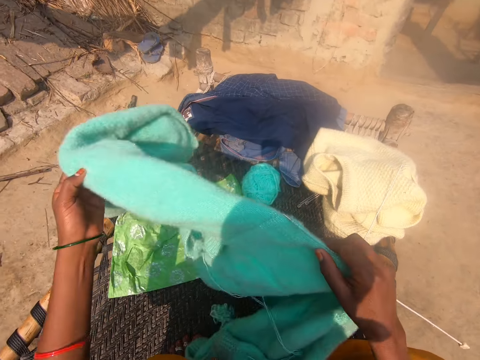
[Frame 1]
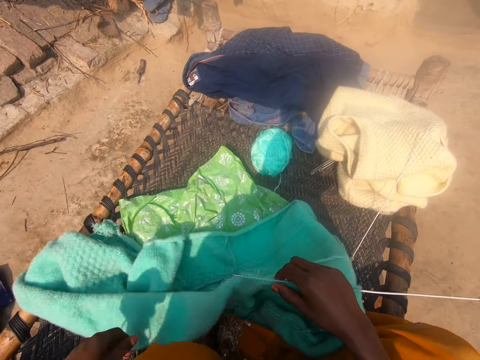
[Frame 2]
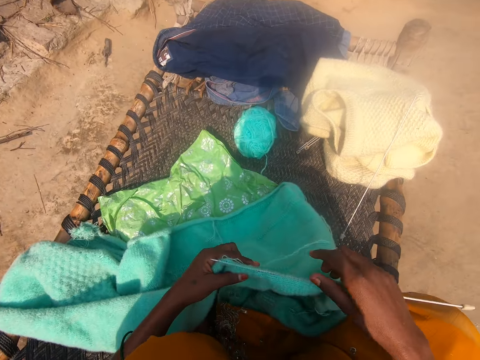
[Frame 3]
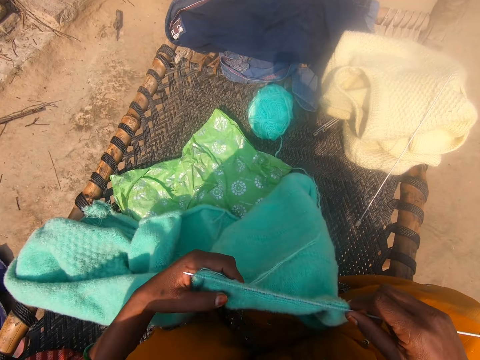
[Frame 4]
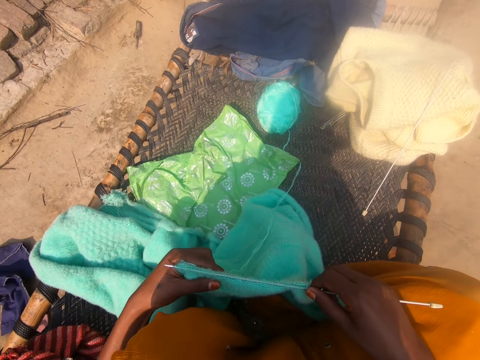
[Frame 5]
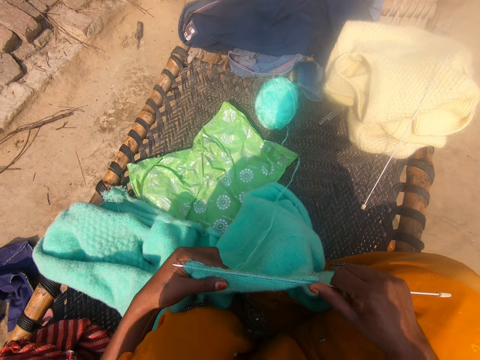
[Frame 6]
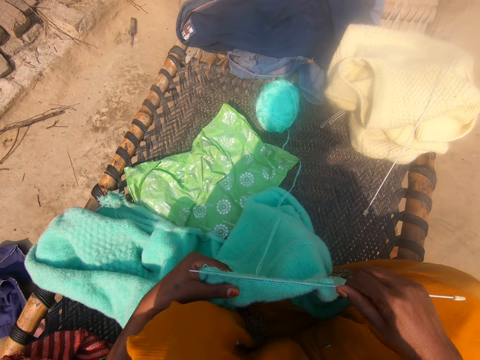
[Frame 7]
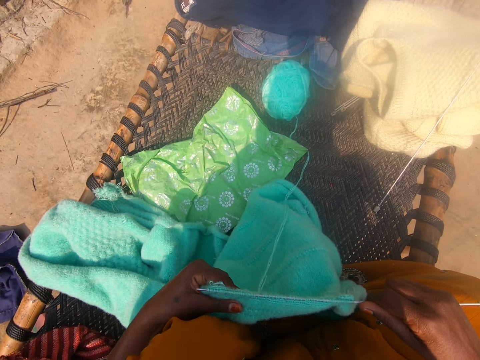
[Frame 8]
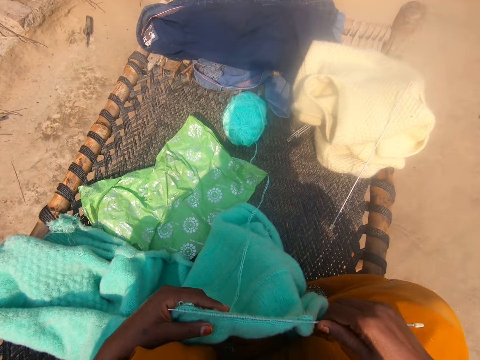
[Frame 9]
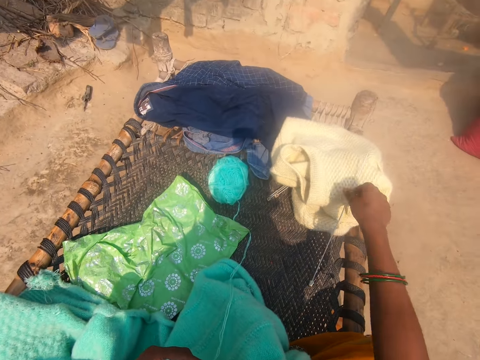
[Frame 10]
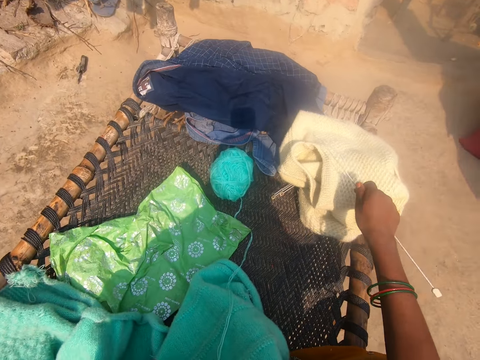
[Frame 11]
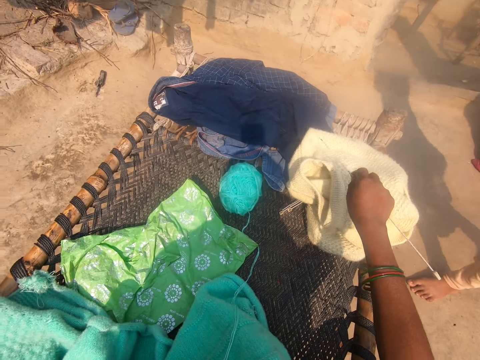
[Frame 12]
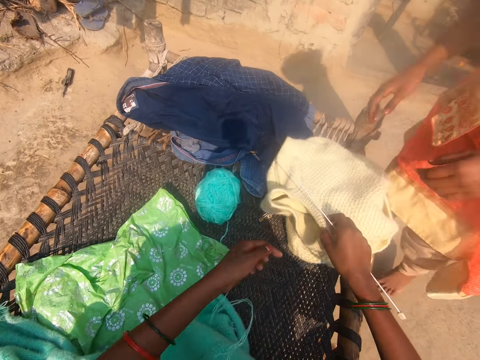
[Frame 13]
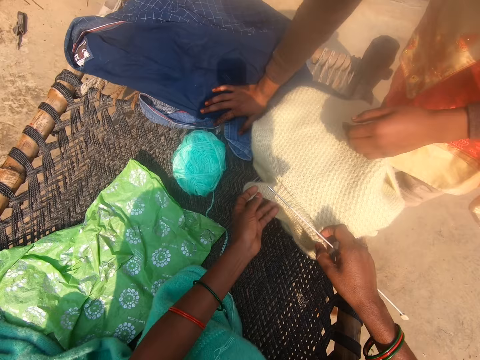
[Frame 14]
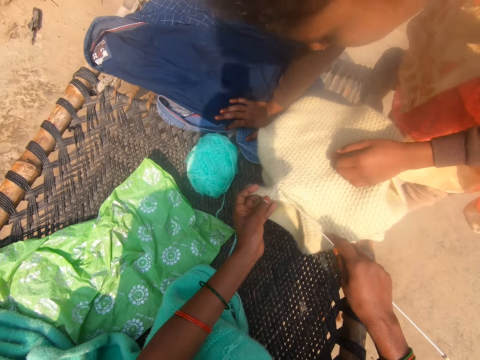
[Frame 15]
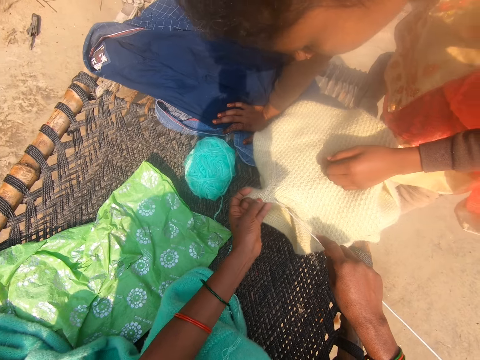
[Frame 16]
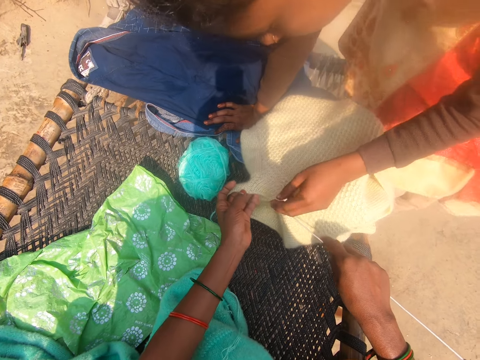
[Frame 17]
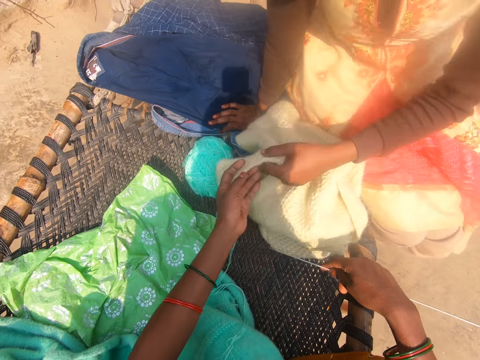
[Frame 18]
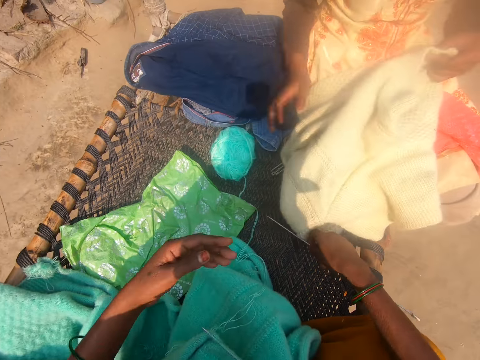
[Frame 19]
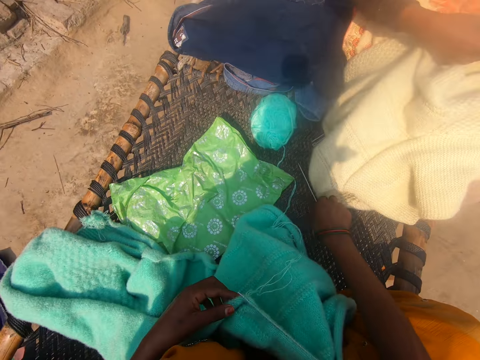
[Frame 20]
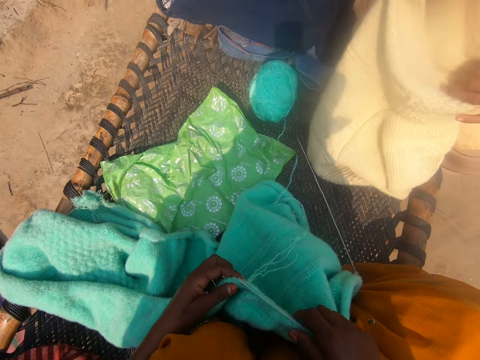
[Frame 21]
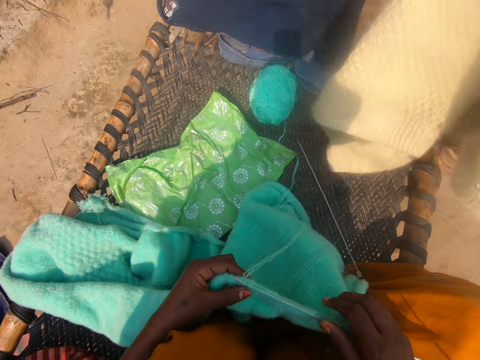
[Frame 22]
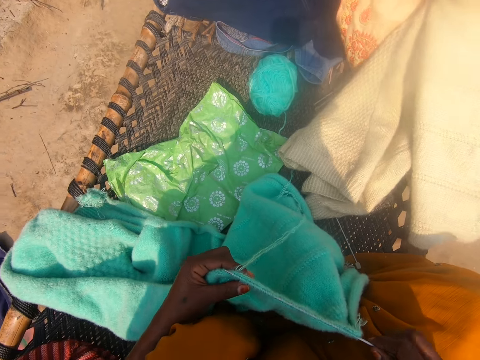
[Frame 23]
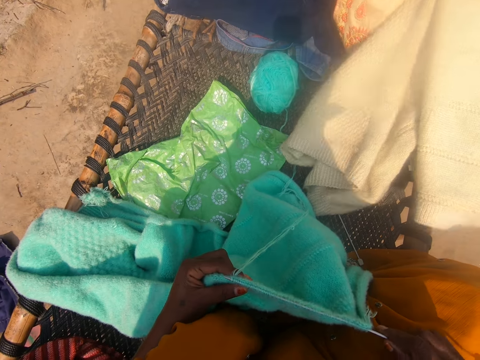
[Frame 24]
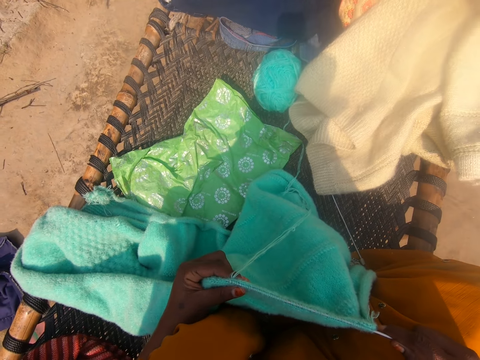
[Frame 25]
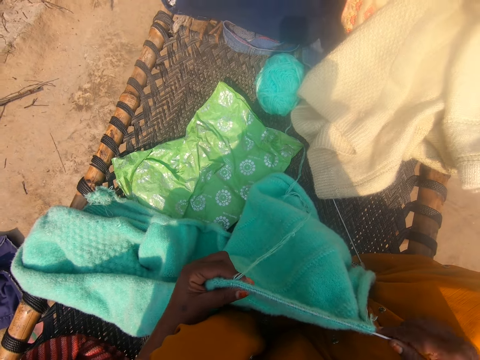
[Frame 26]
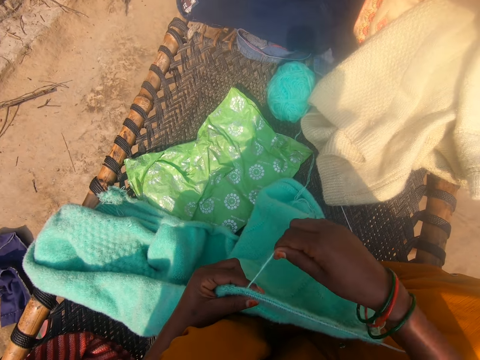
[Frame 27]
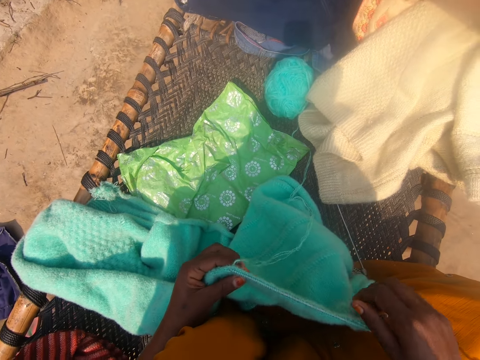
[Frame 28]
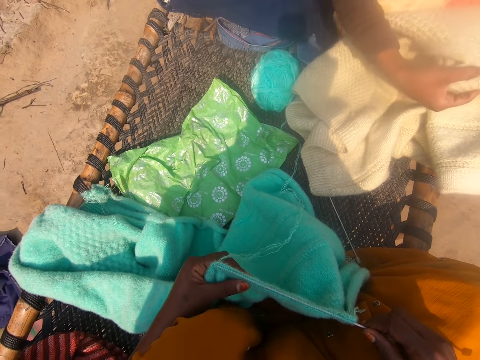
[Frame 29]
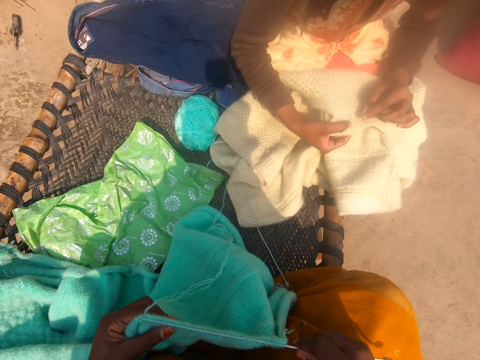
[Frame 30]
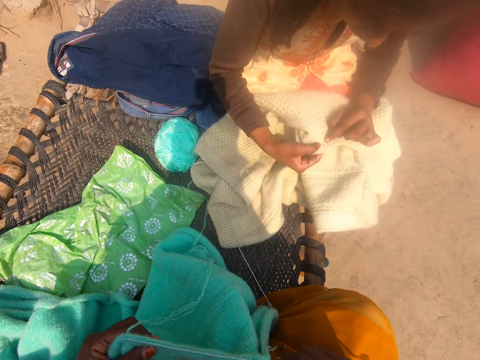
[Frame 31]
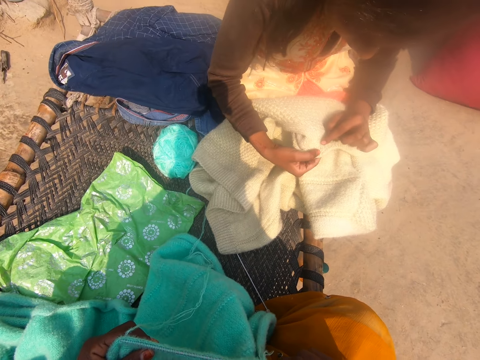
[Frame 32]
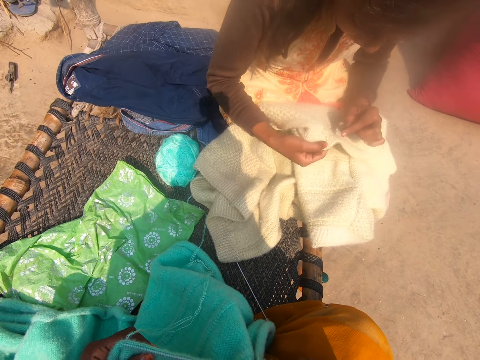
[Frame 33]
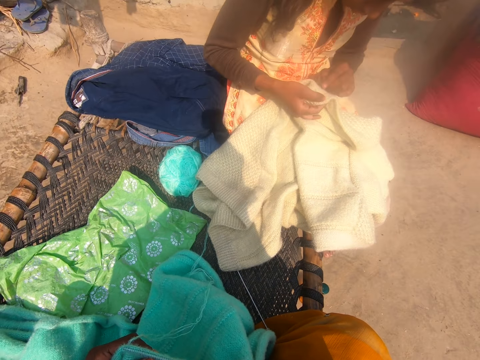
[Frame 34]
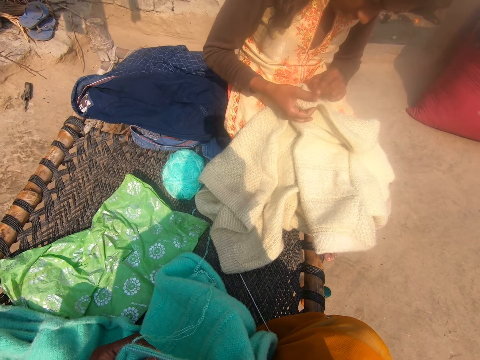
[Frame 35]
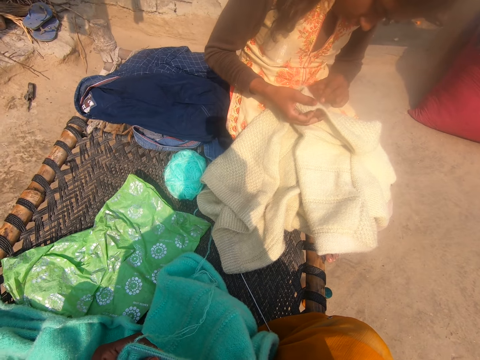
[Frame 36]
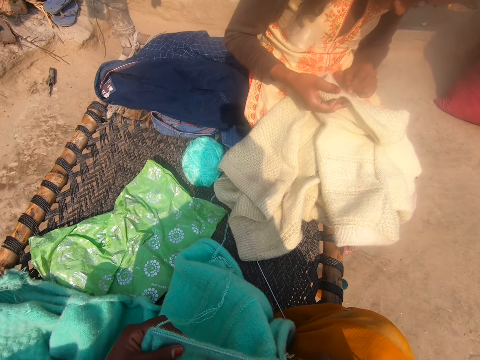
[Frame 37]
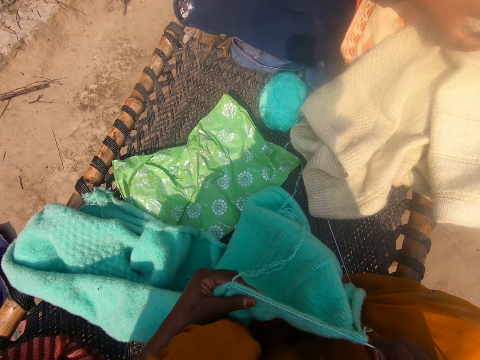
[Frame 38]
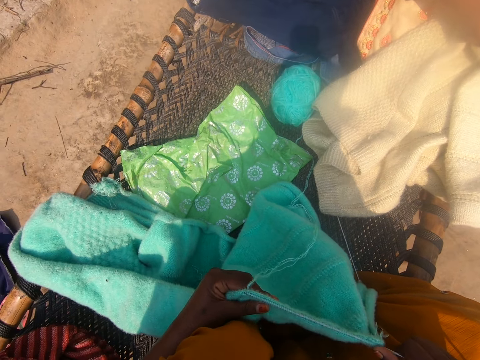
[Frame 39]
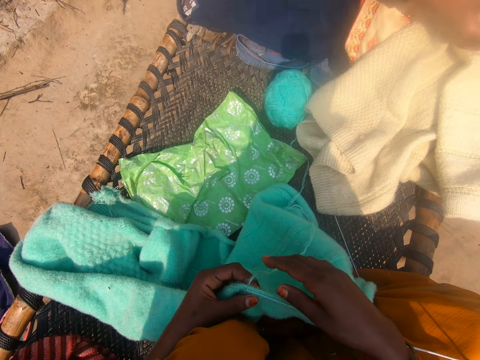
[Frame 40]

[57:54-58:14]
The camera wearer picks up the knitting pin and the knitted cloth. A woman meets the camera wearer. The woman takes the knitted cloth from the camera wearer. The camera wearer gives the knitted cloth to the woman. She drops down the knitting pin. She picks up a cloth she's not done knitting. She continues knitting the cloth with her hand and a knitting pin. She adjusts the cloth on the knitting pin. She interacts with the woman.

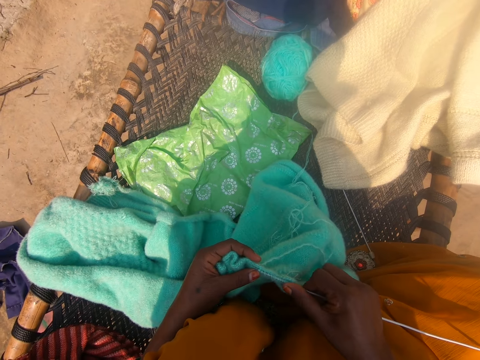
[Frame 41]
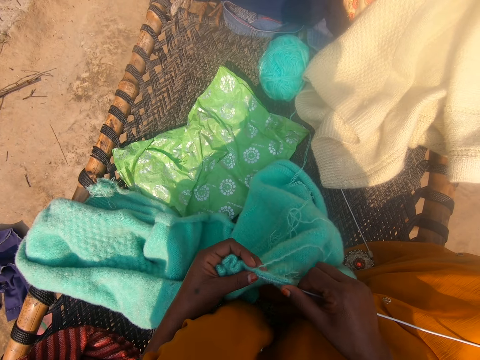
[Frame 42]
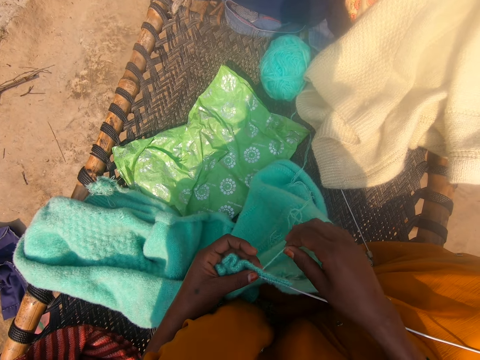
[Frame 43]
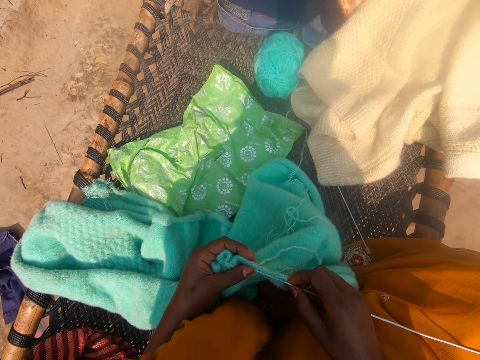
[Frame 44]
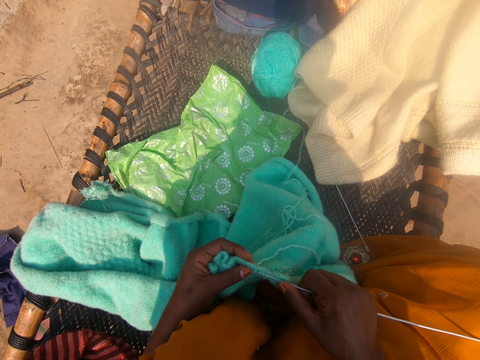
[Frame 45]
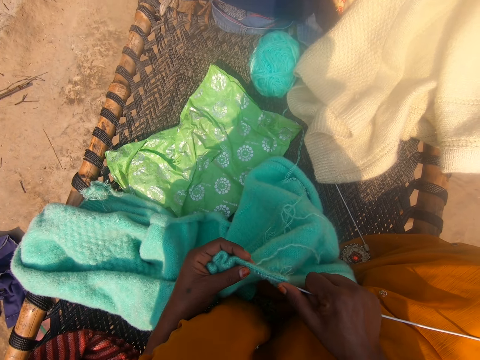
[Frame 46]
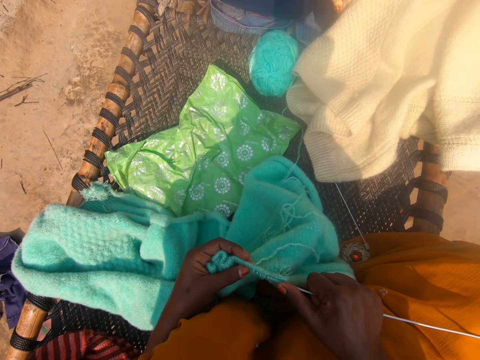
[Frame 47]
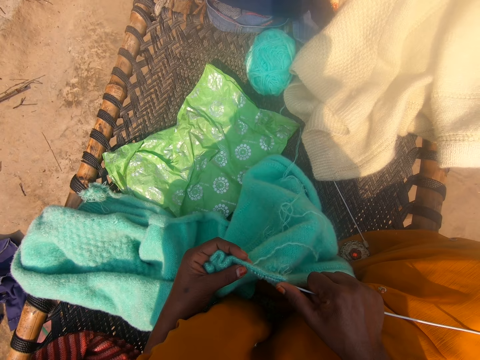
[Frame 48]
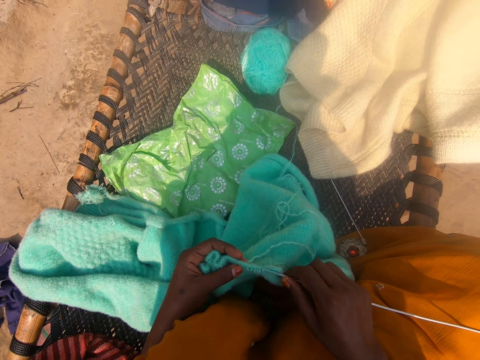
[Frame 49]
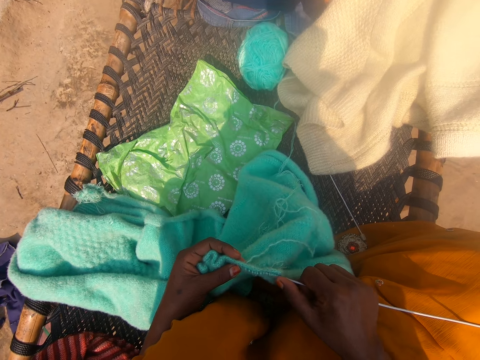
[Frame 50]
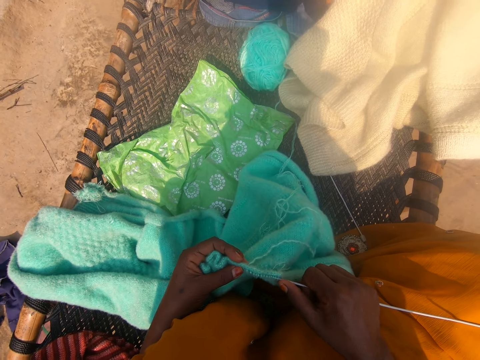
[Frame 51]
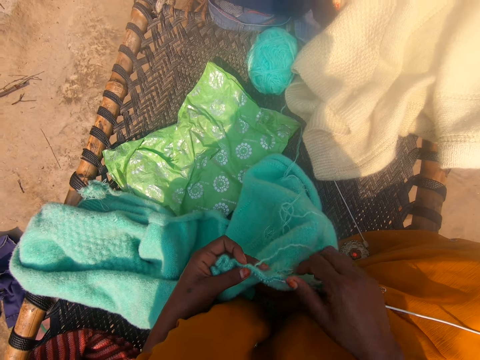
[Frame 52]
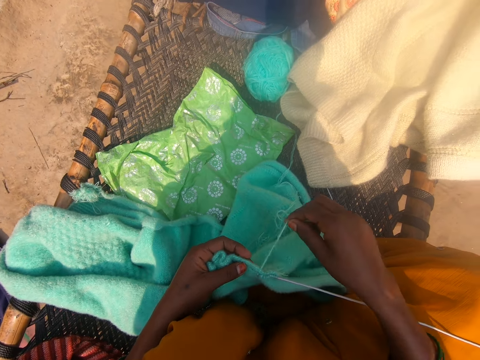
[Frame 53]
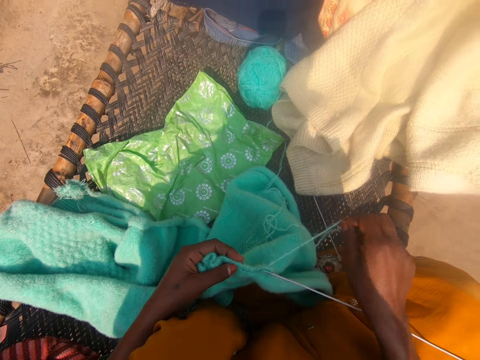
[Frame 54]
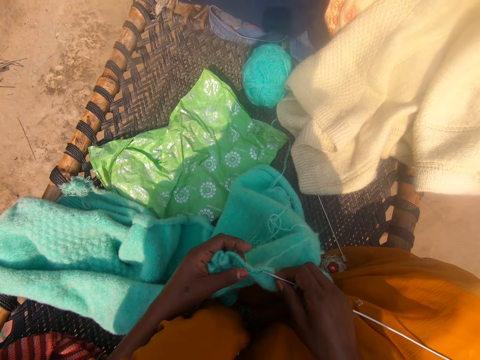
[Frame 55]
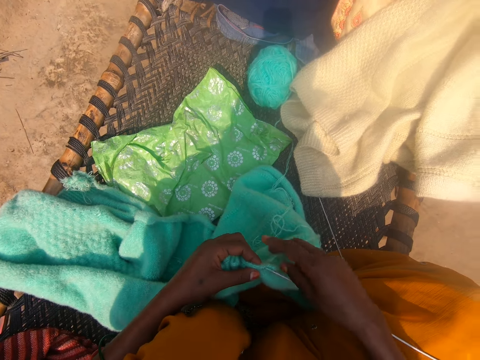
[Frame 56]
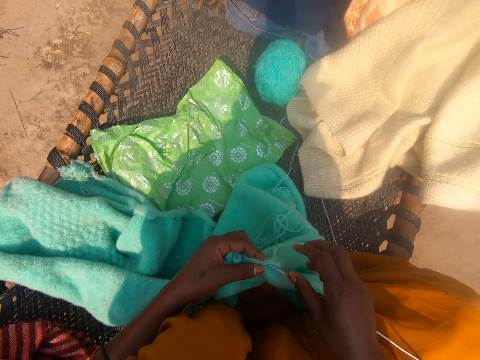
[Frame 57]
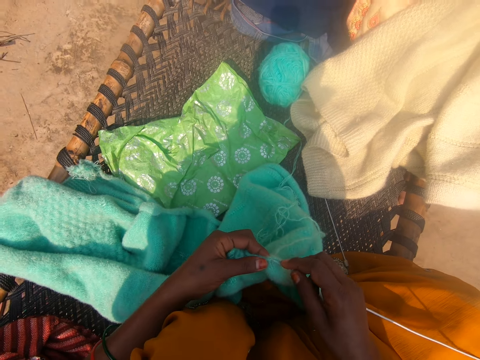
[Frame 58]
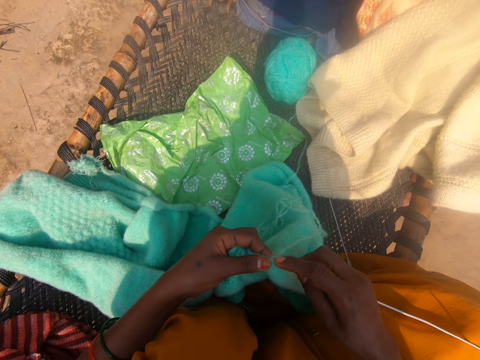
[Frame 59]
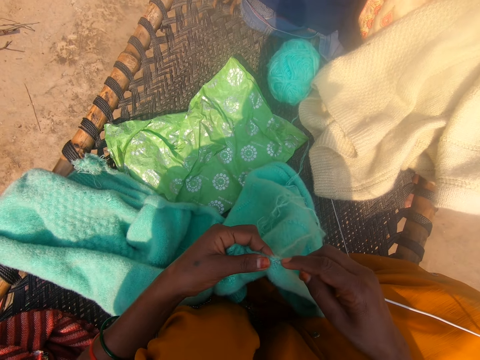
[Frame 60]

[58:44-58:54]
The camera wearer pulls a thread. They pull a crochet. They pull the thread. They pull the crochet. They pull the thread. They pull the crochet.
